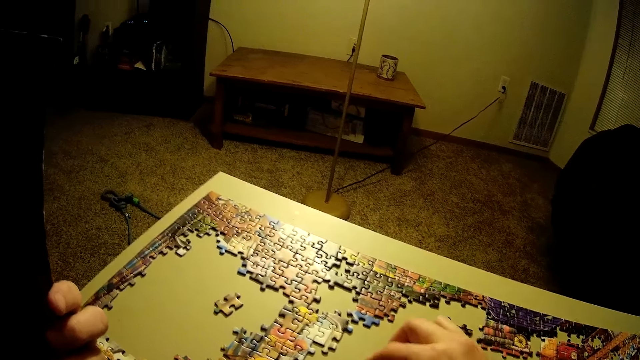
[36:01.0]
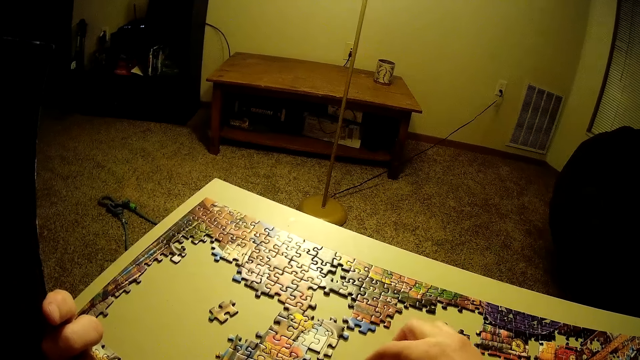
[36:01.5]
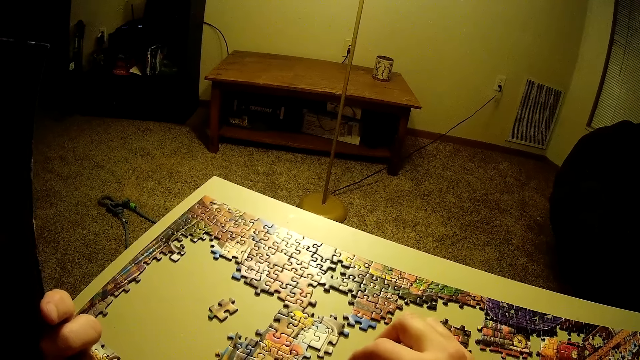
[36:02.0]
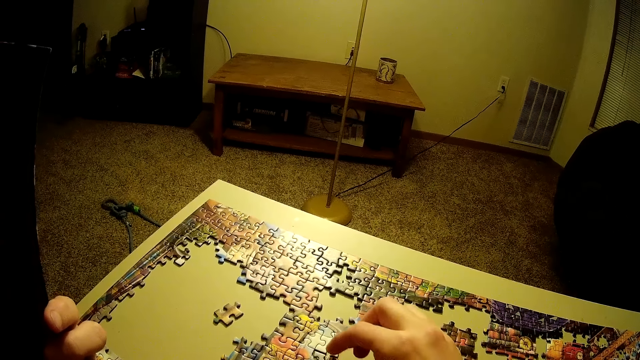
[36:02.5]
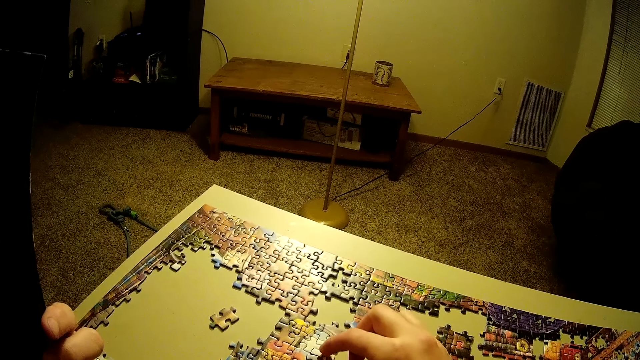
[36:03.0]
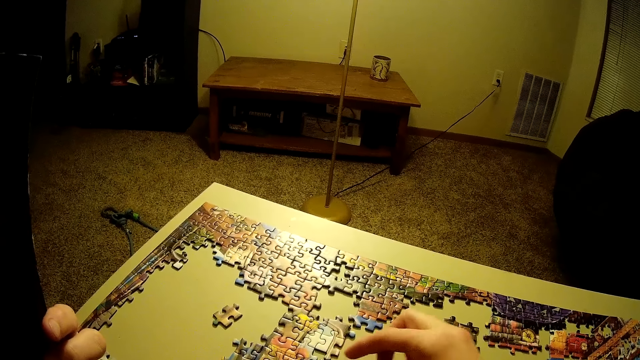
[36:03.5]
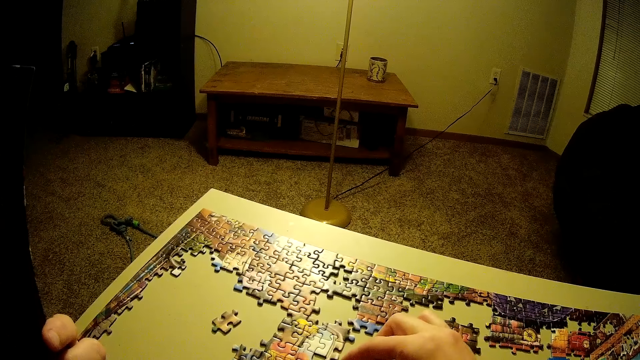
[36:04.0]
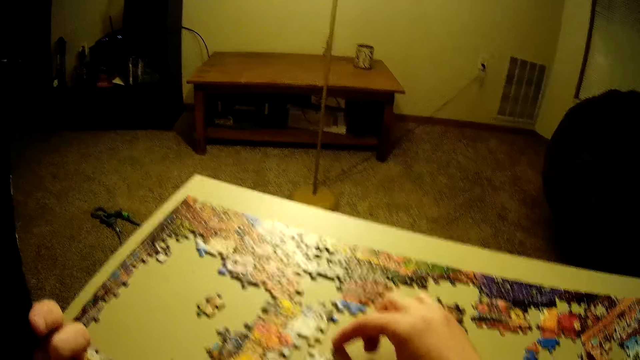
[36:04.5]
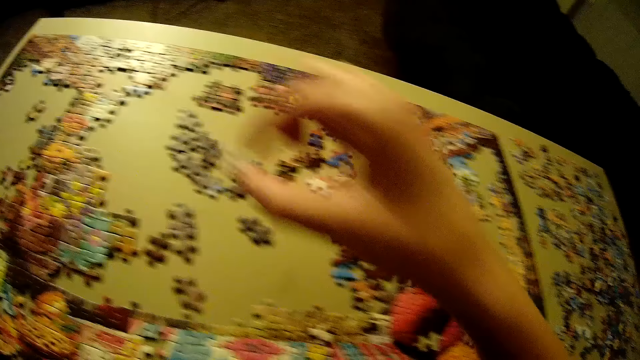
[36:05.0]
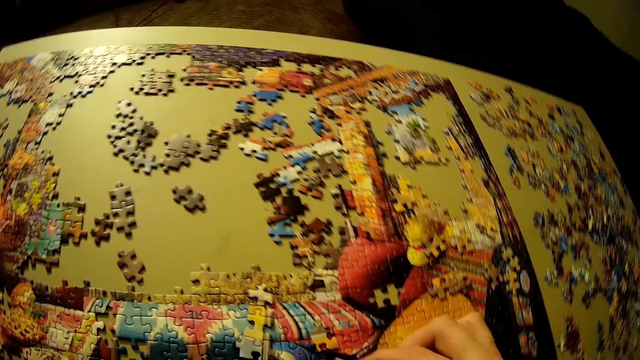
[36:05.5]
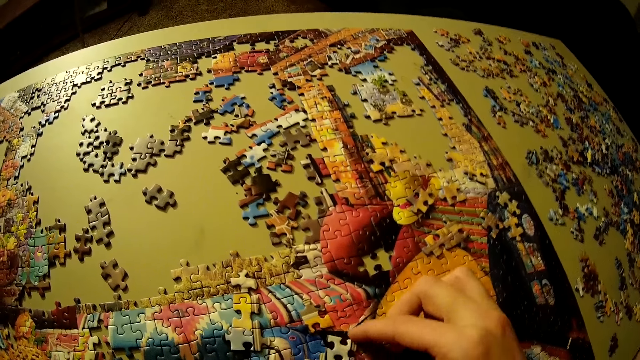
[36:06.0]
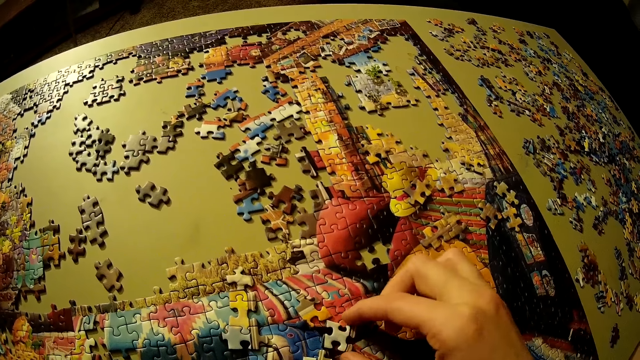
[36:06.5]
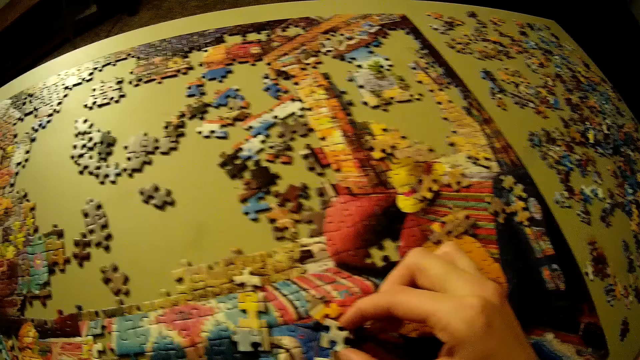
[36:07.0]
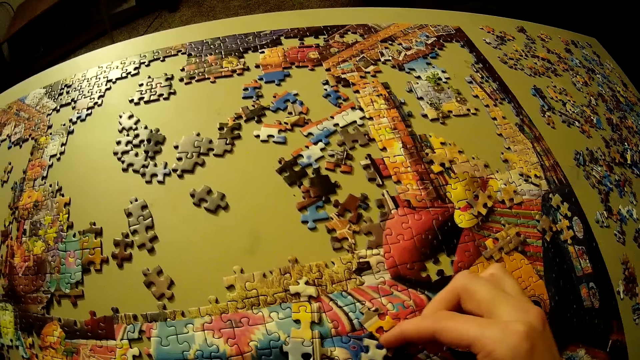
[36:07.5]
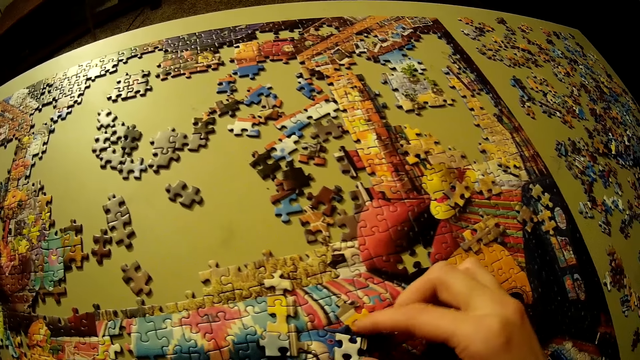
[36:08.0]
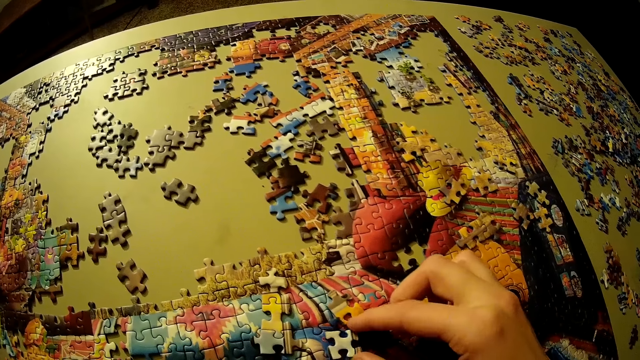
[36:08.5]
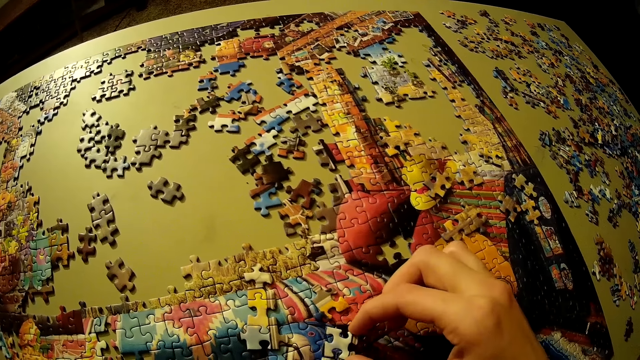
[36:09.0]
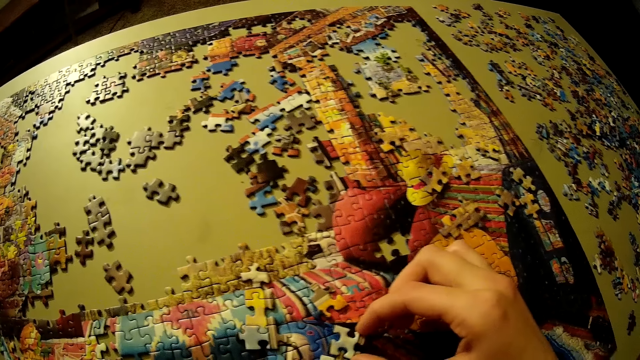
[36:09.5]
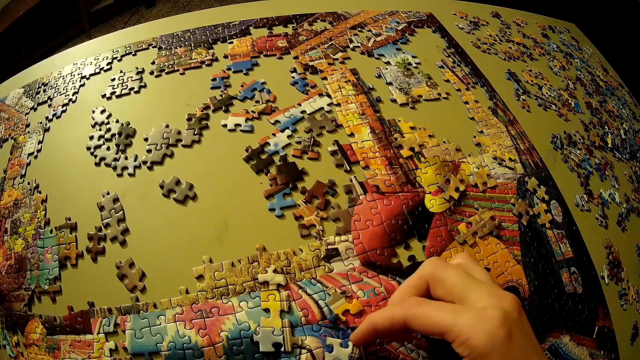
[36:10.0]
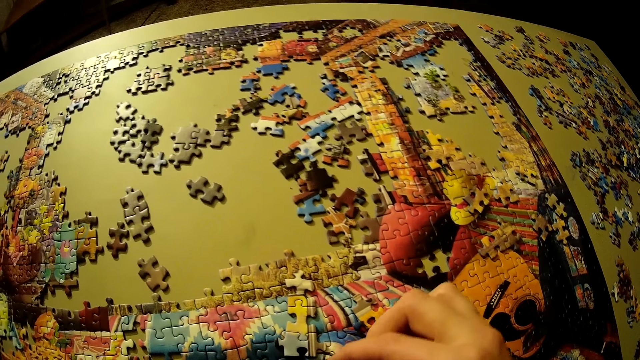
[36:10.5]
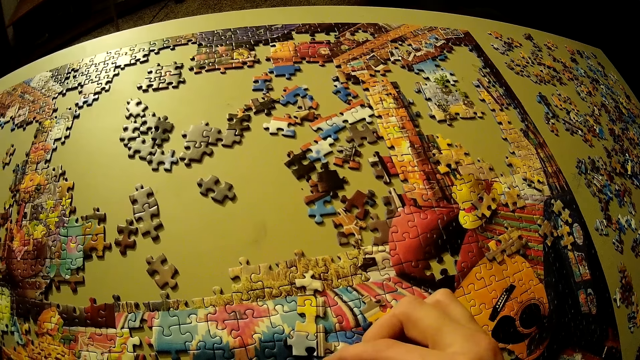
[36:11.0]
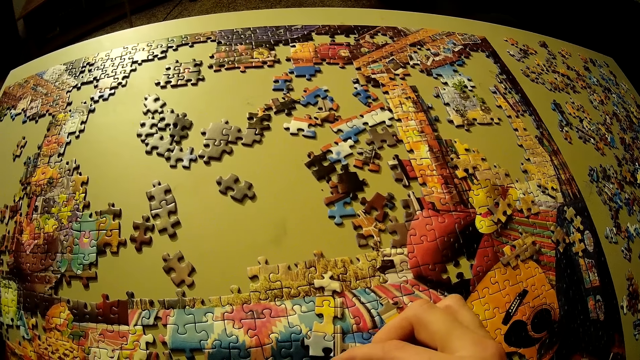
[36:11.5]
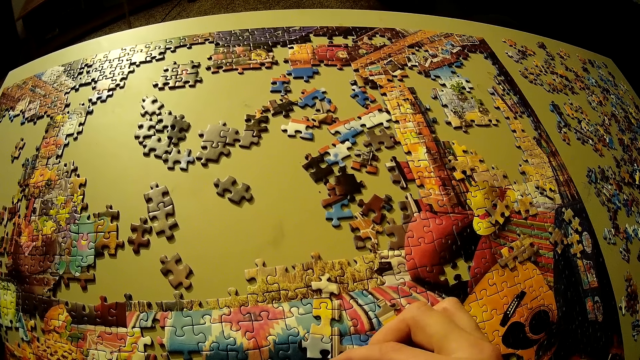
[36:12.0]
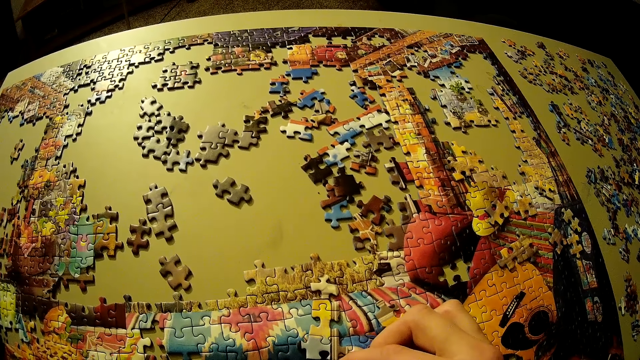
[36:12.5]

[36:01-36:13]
The camera wearer arranges the puzzle pieces. They pick up a puzzle piece. They put the puzzle piece on top of other puzzle pieces. They arrange the puzzle pieces.

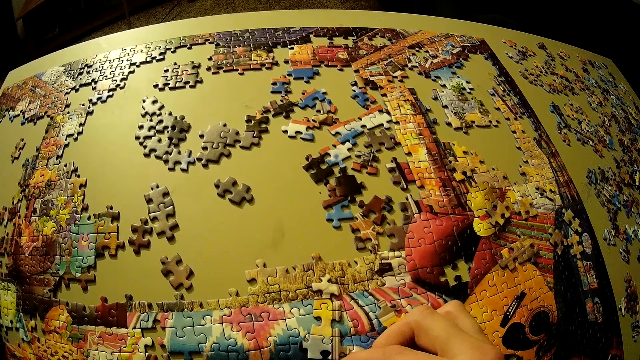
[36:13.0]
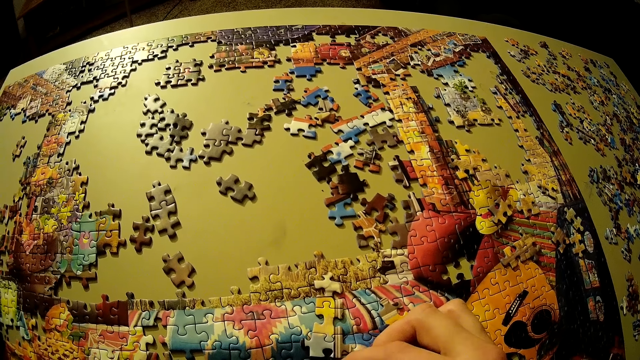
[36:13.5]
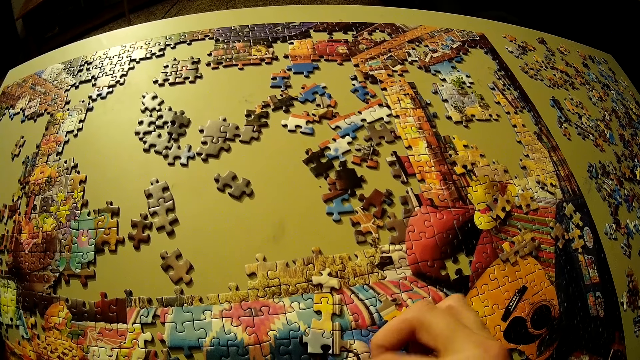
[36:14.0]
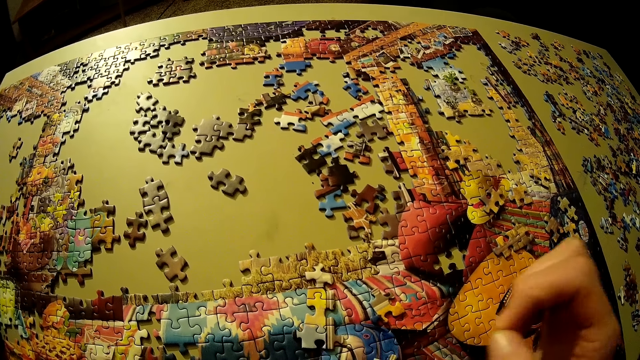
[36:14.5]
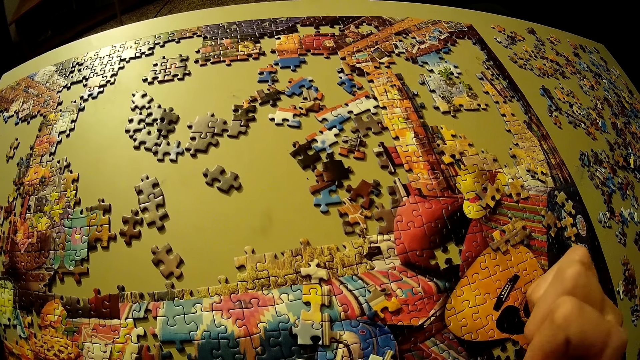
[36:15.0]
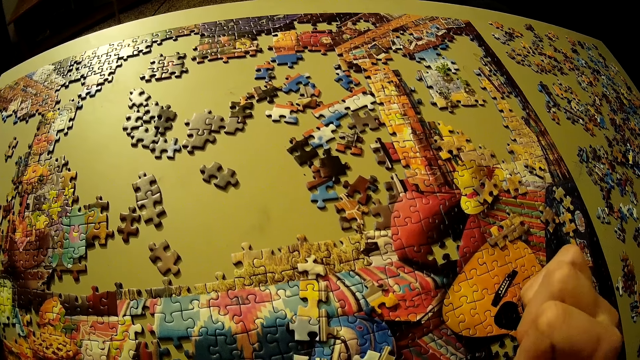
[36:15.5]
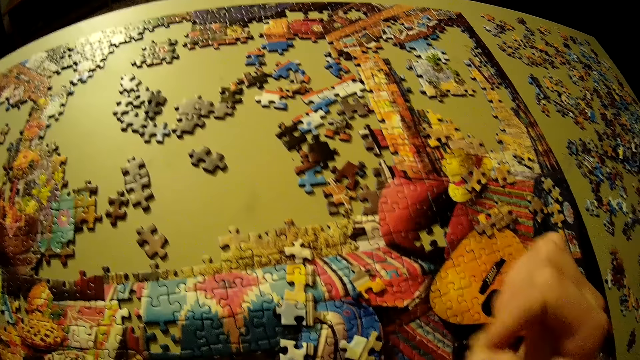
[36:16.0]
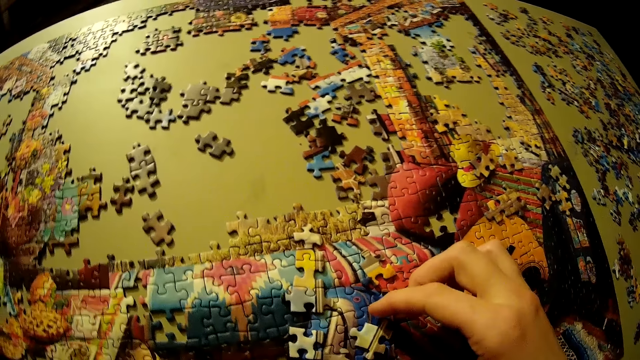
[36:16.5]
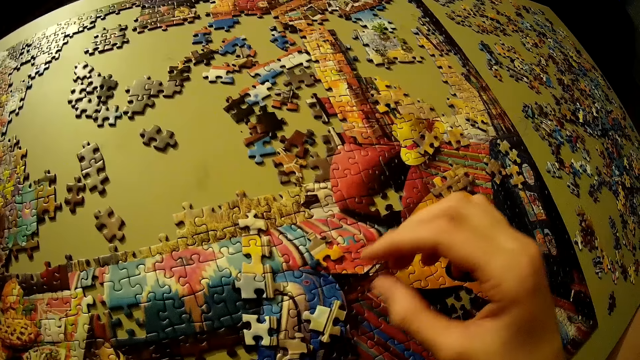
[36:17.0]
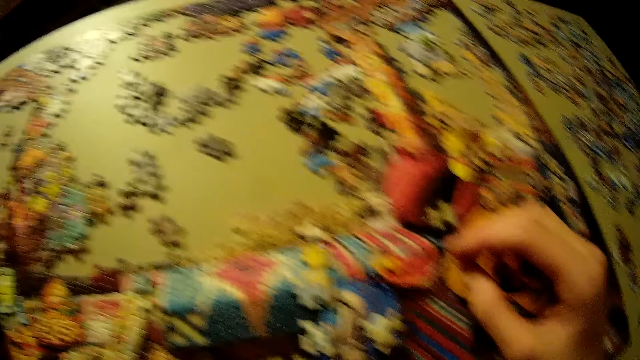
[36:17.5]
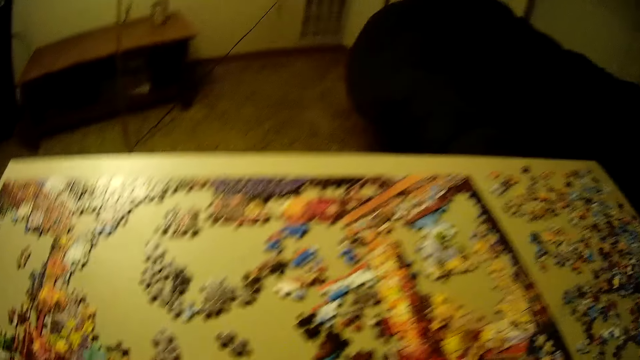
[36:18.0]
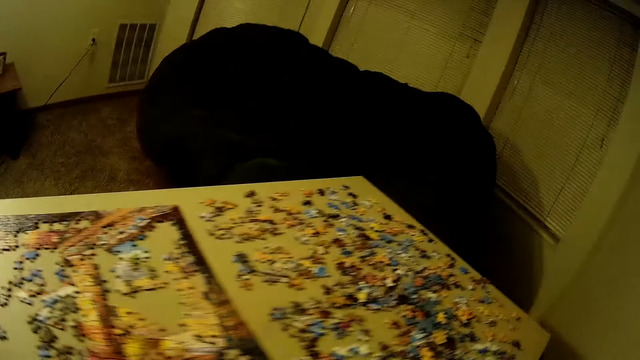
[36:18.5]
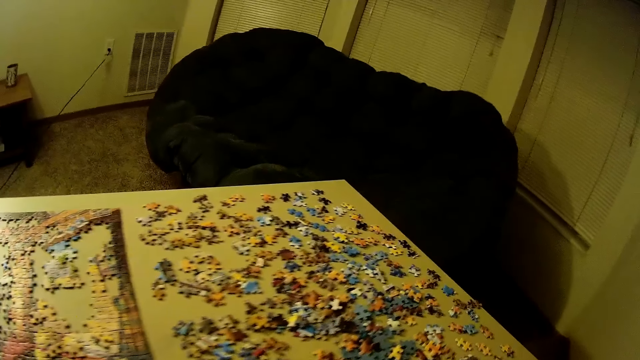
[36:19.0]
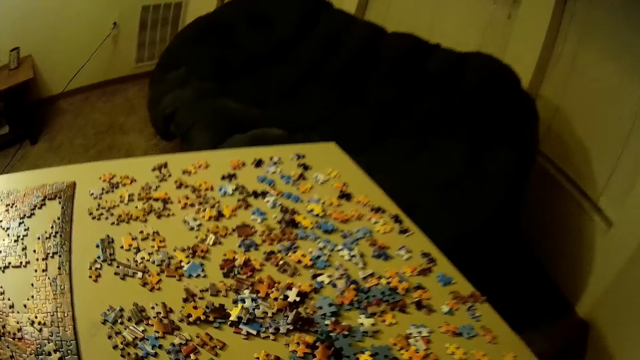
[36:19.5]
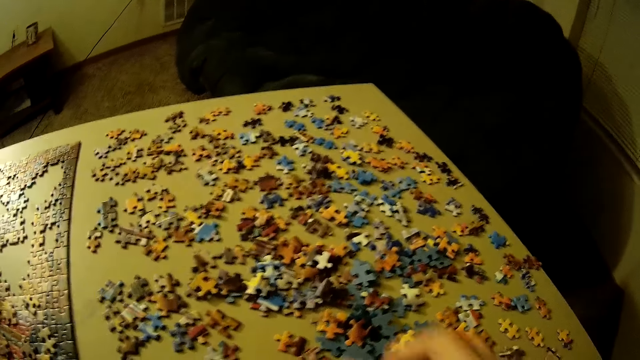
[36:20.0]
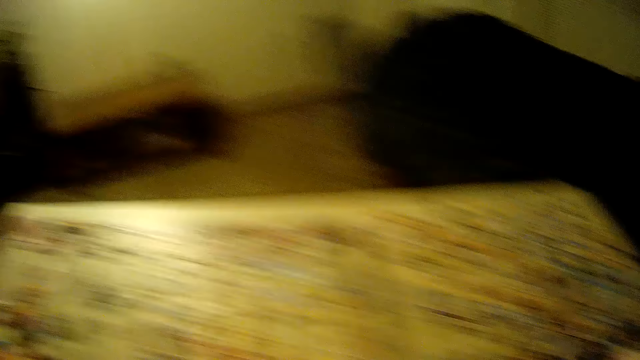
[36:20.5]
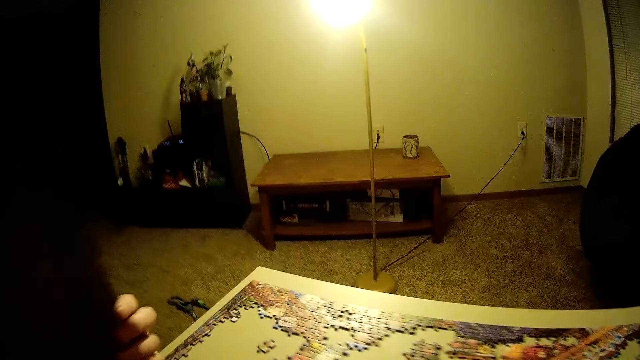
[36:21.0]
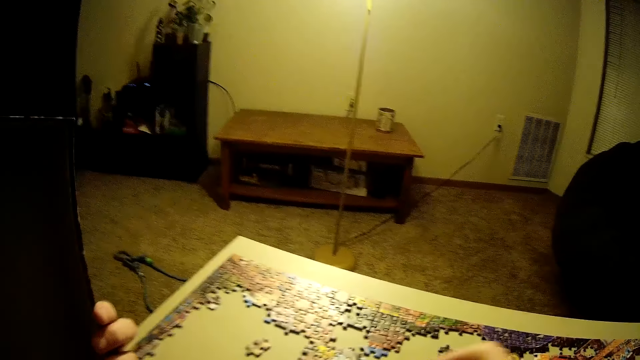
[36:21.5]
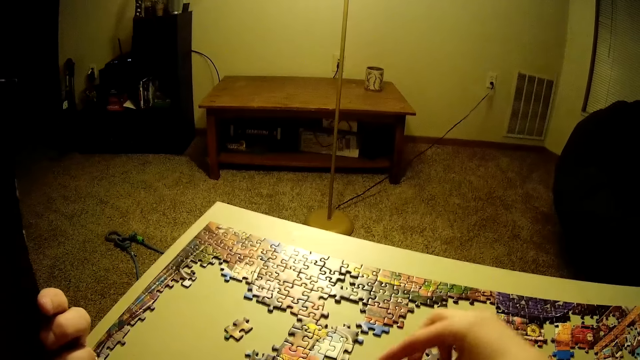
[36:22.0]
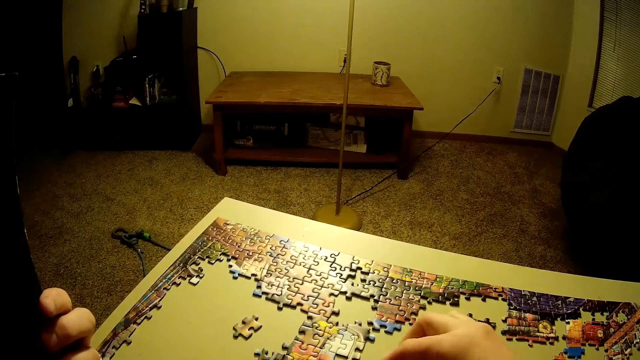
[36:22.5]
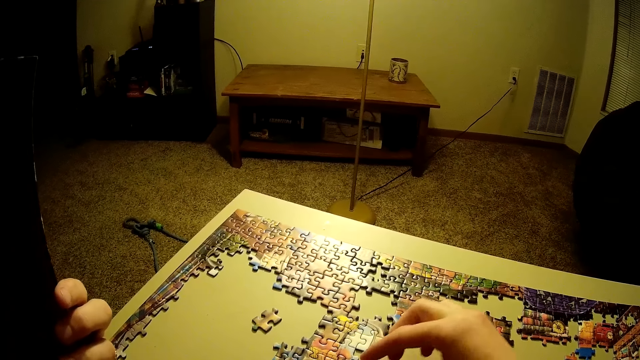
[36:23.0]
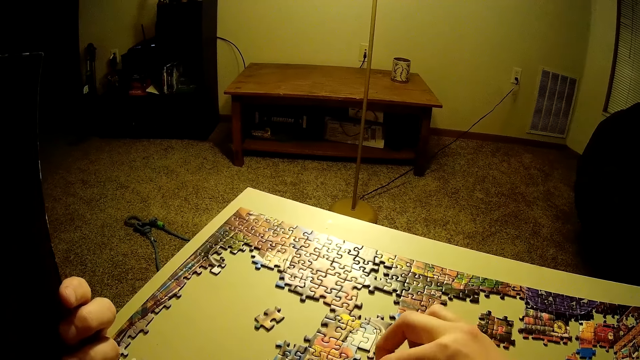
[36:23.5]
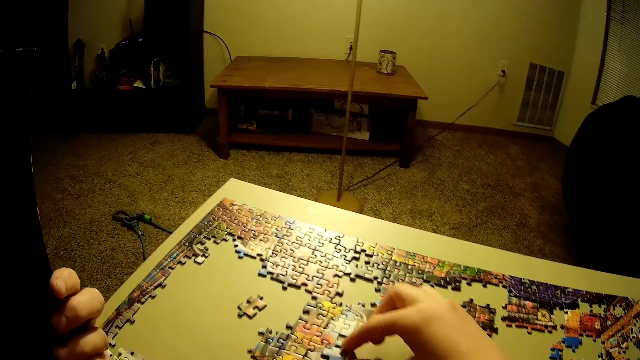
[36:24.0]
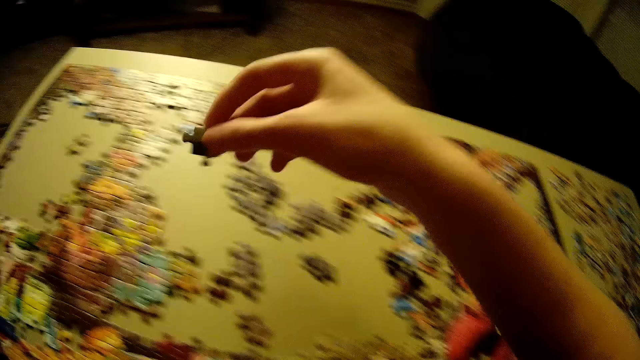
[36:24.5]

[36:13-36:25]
The camera wearer stretches his hand towards a puzzle piece. He looks around. He picks up a piece of puzzle on the table. He holds something. He places the piece of puzzle on the table.
